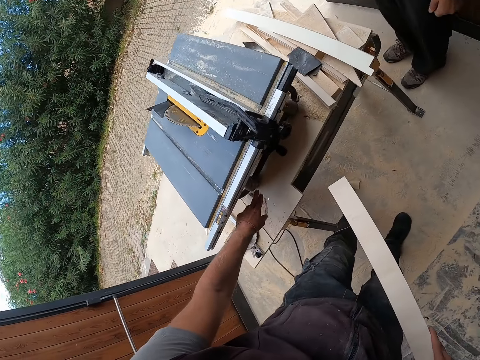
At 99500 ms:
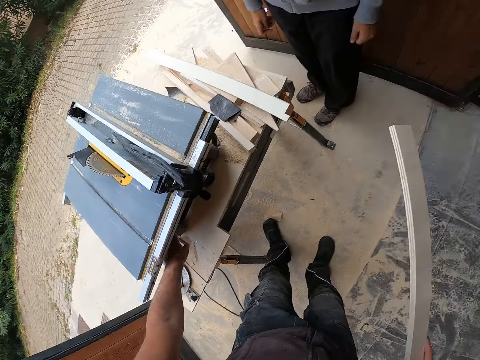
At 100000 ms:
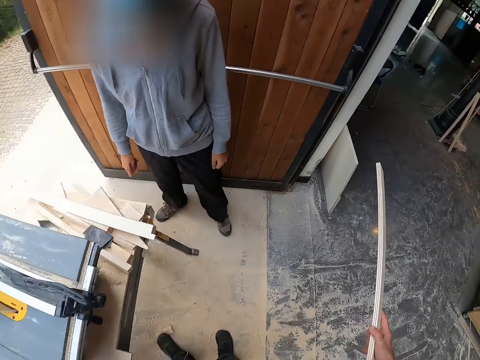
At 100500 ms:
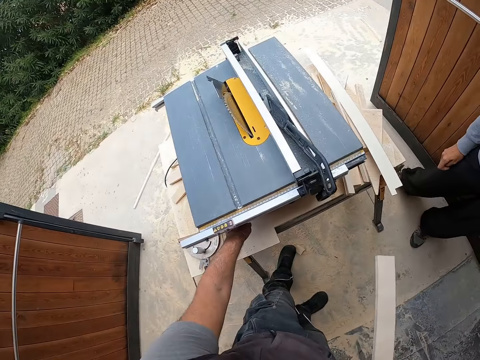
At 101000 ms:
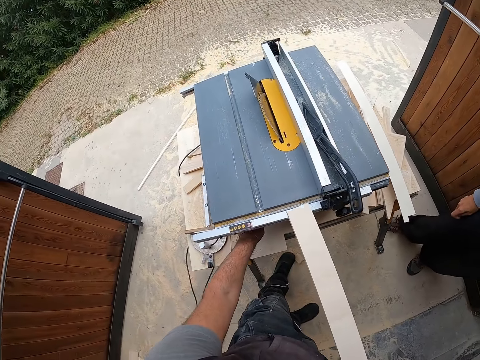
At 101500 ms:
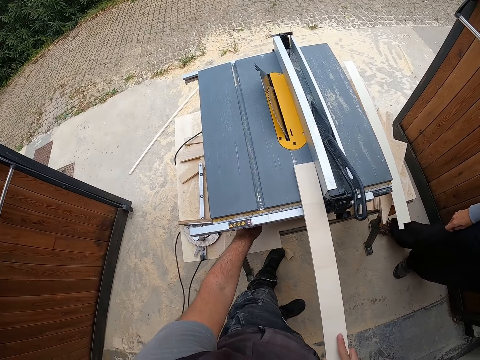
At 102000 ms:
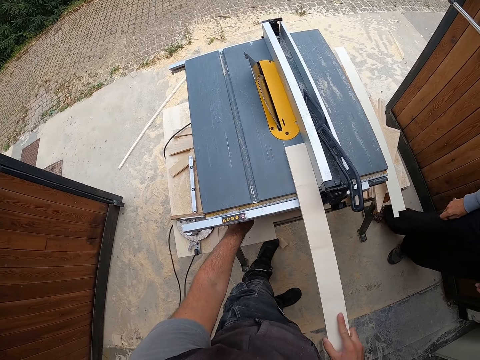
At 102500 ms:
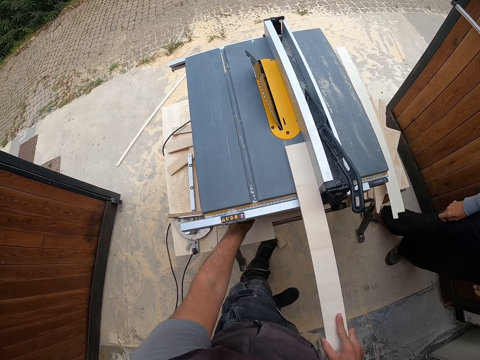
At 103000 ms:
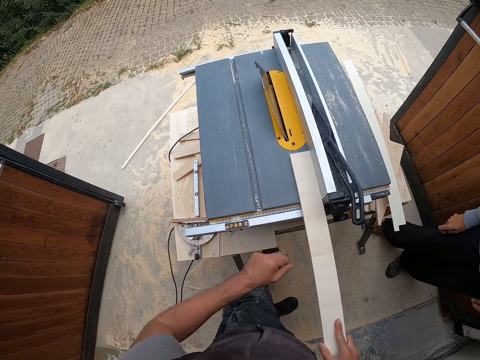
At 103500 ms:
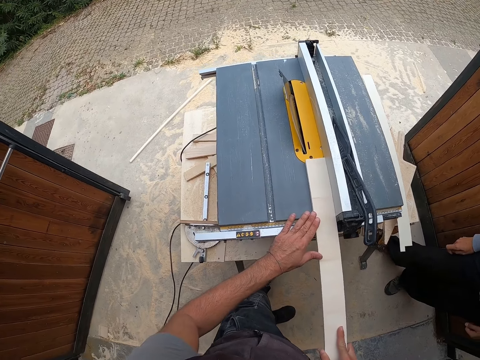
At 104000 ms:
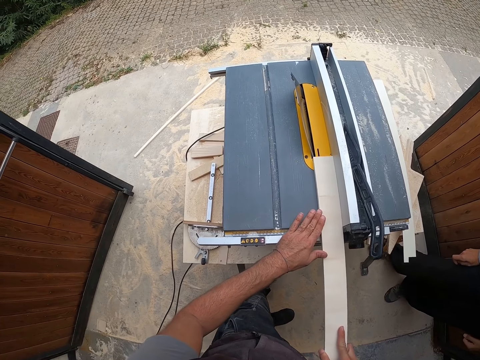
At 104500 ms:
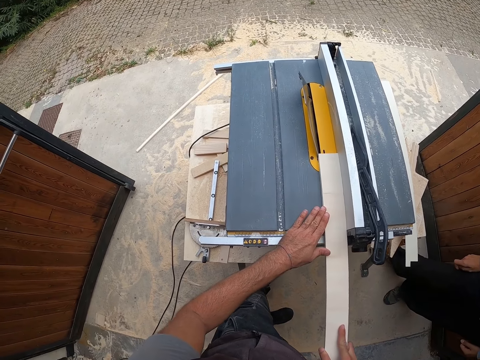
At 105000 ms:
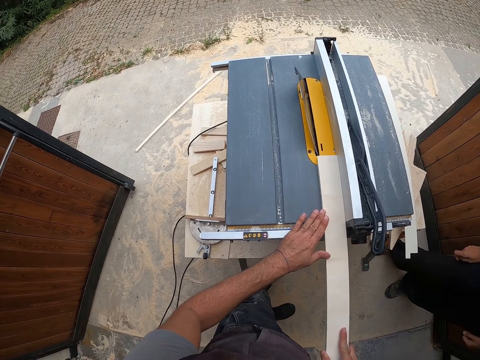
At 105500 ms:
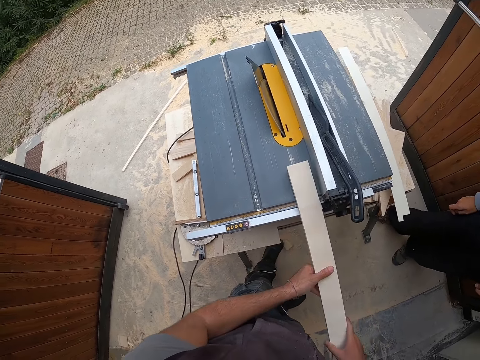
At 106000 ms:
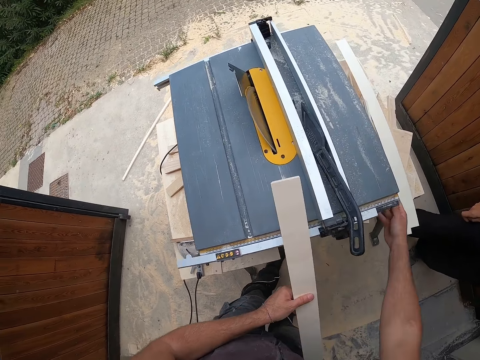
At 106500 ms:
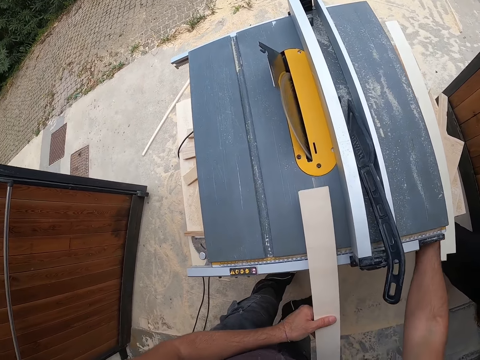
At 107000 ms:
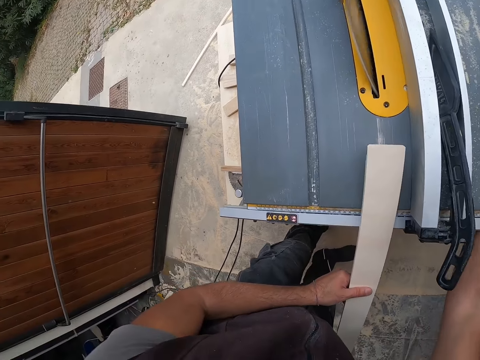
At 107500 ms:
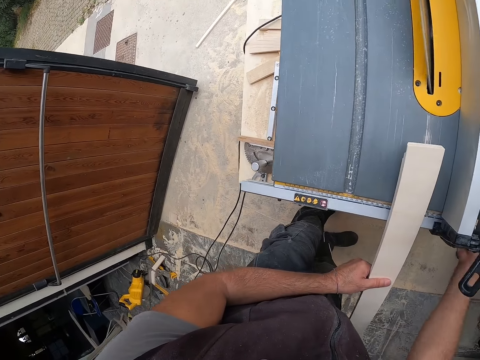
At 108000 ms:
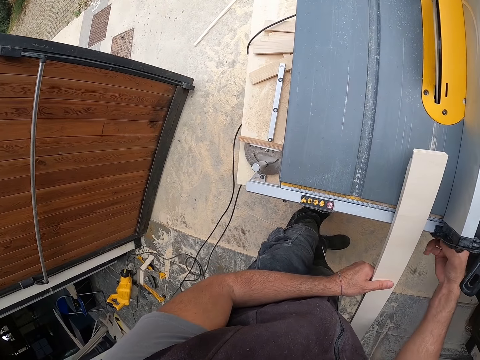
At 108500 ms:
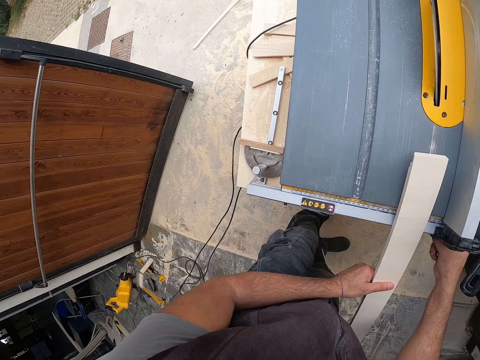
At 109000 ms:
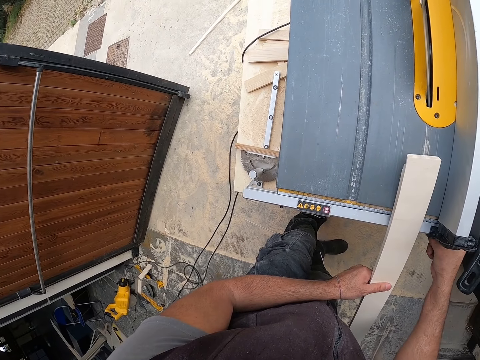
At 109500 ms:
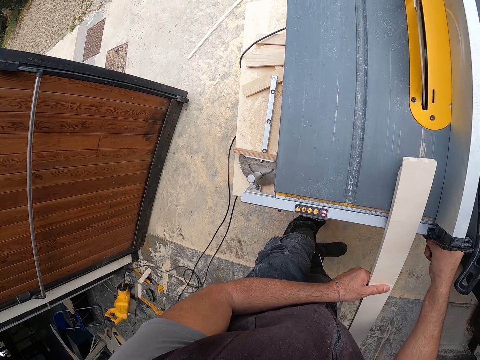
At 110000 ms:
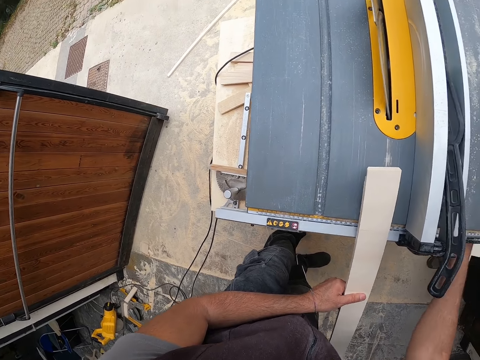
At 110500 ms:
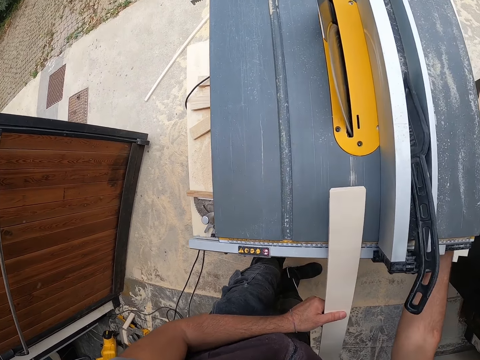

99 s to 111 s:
The camera wearer picks up the piece of wood on the table insert with his right hand. He switches on the table saw with his left hand. He places the piece of wood on the table insert with his right hand. He holds the wood with the left hand and moves the wood on the table saw. He picks up the piece of wood on the table insert with his left hand. He touches something with the right hand. He raises the blade with the adjustment handle with his right hand.

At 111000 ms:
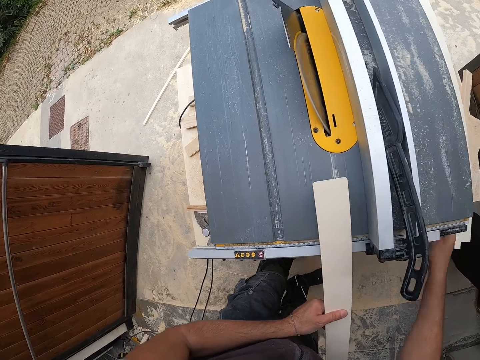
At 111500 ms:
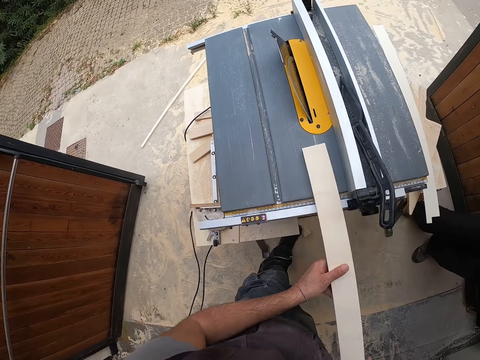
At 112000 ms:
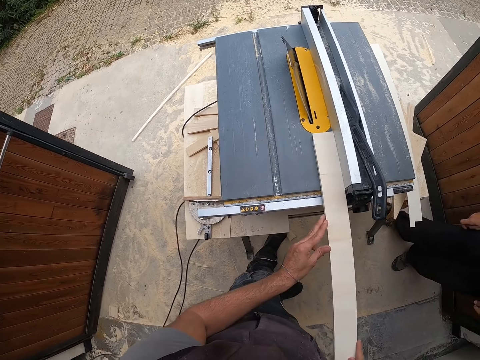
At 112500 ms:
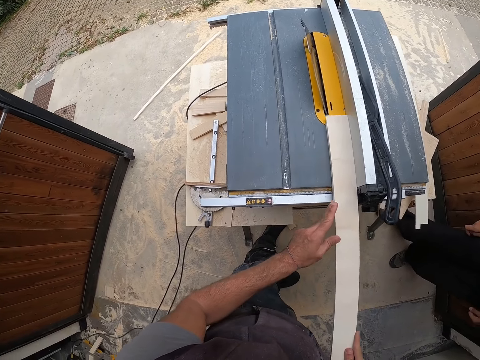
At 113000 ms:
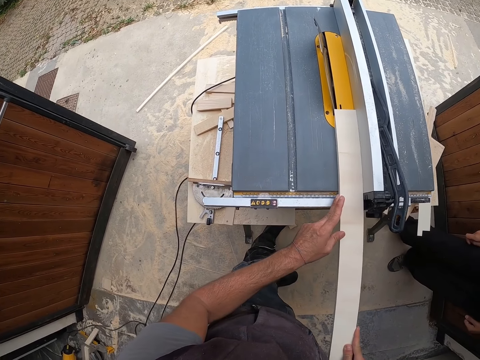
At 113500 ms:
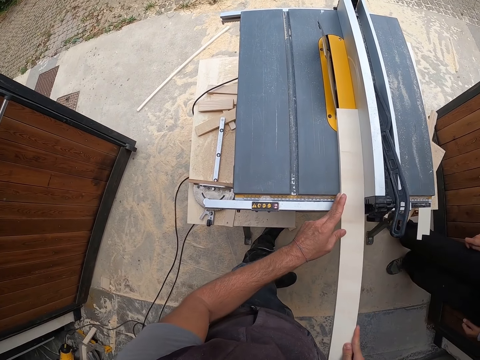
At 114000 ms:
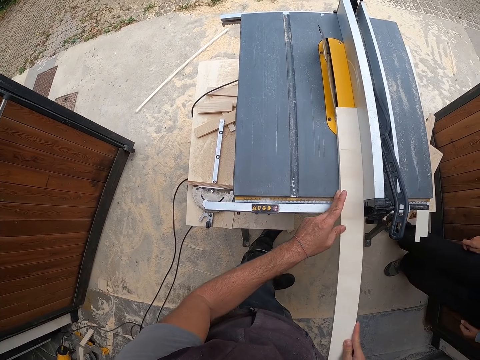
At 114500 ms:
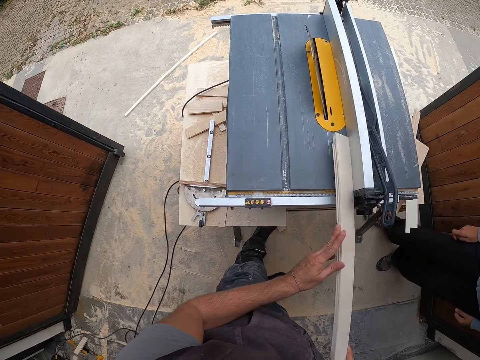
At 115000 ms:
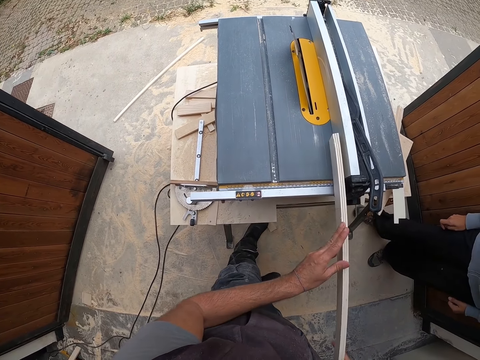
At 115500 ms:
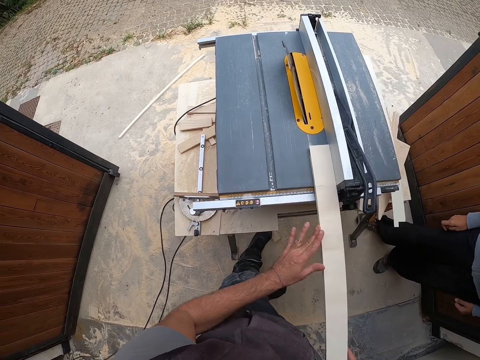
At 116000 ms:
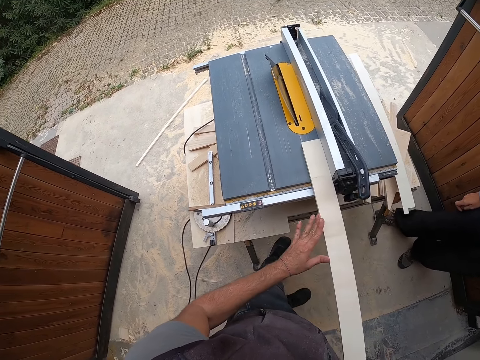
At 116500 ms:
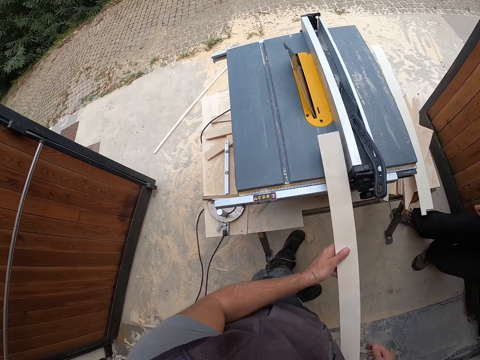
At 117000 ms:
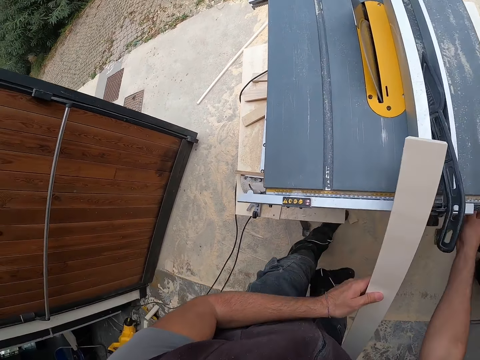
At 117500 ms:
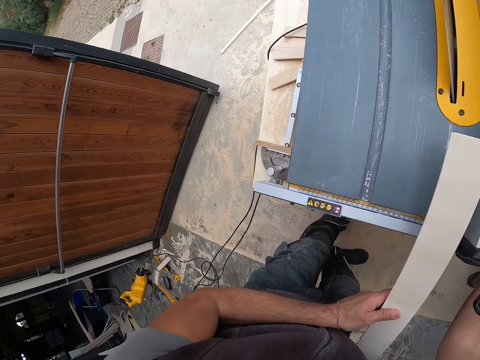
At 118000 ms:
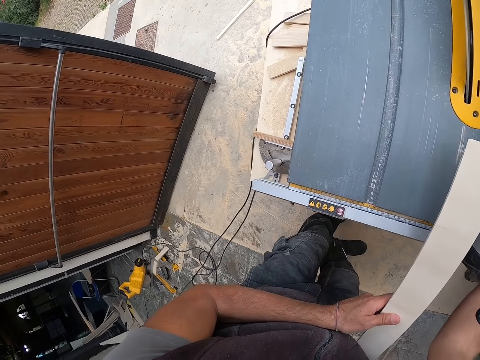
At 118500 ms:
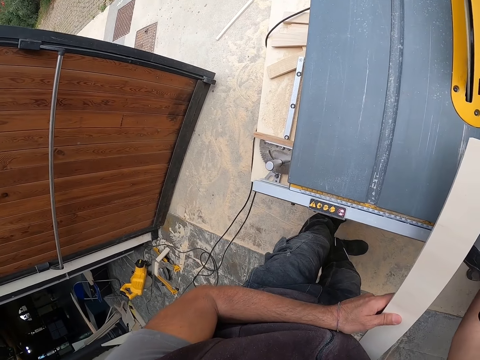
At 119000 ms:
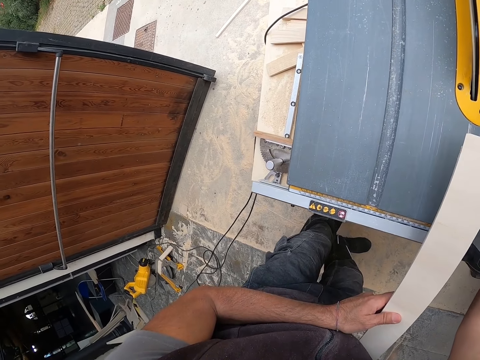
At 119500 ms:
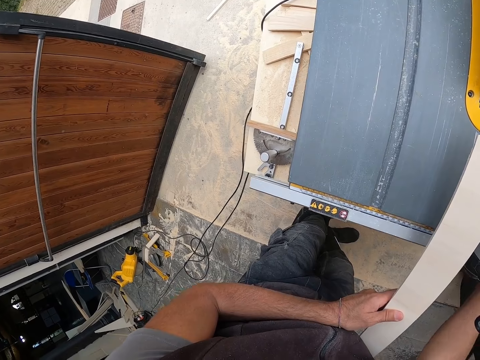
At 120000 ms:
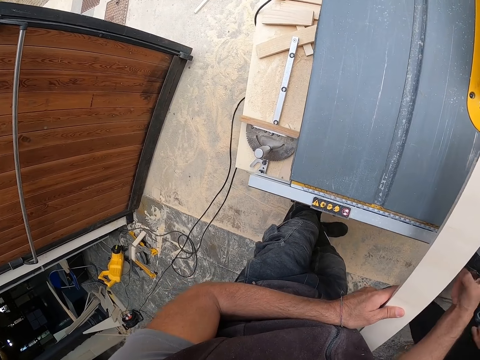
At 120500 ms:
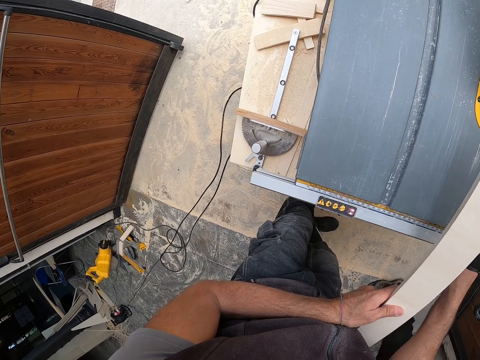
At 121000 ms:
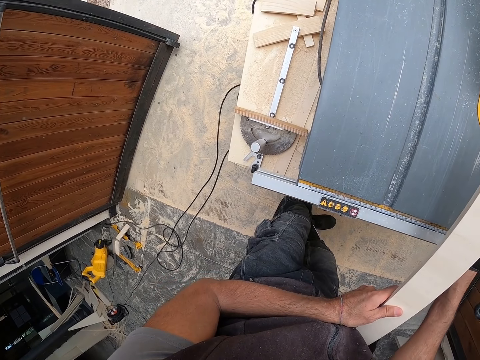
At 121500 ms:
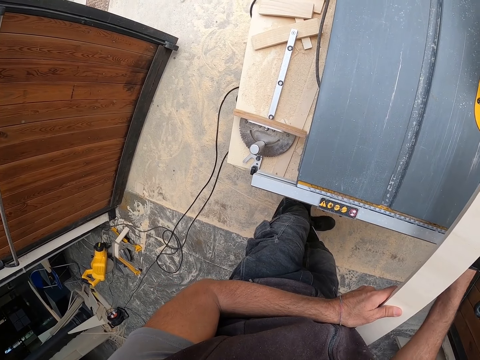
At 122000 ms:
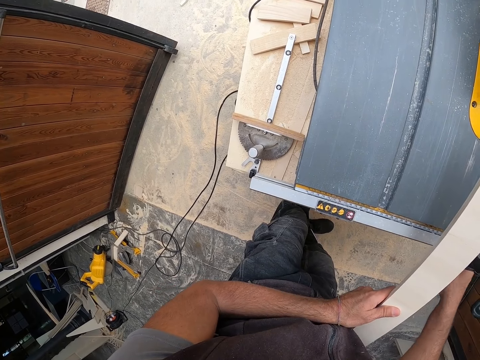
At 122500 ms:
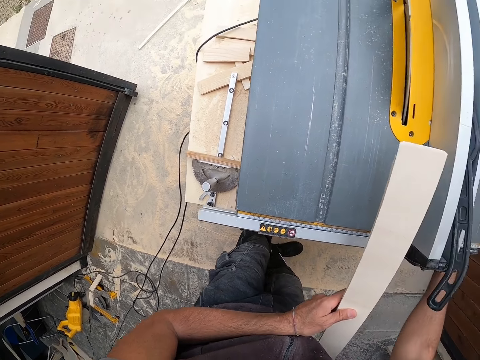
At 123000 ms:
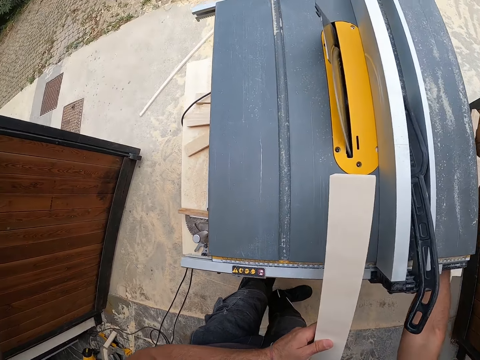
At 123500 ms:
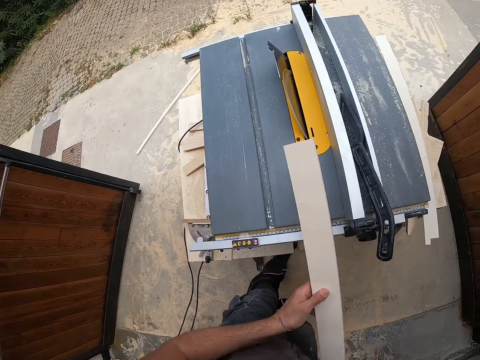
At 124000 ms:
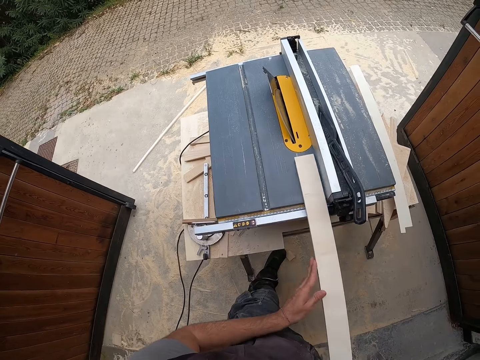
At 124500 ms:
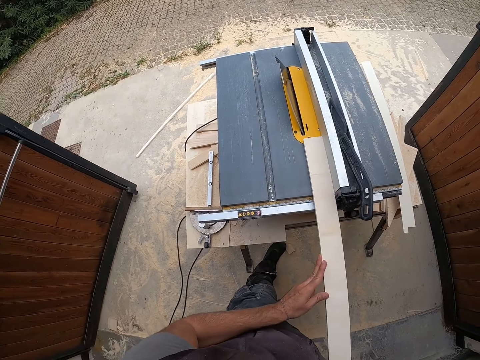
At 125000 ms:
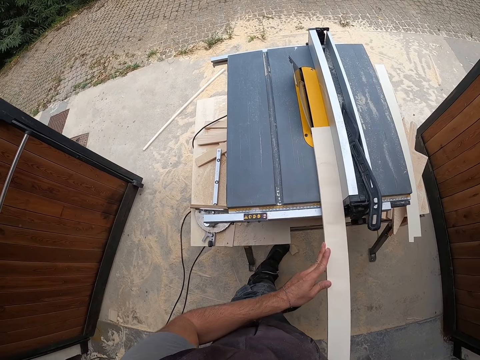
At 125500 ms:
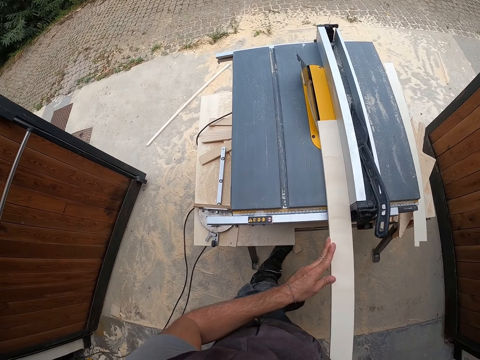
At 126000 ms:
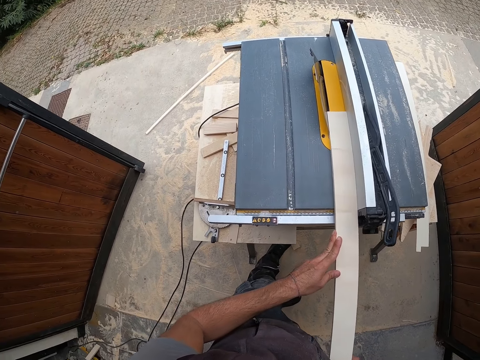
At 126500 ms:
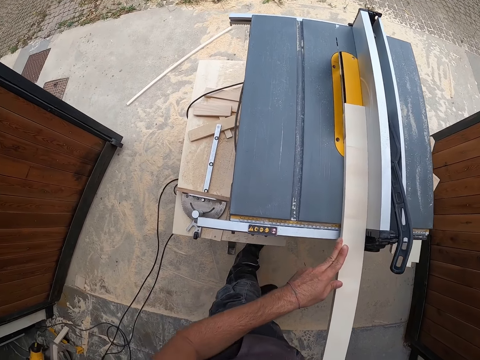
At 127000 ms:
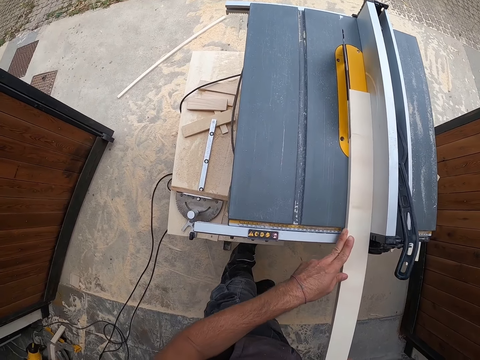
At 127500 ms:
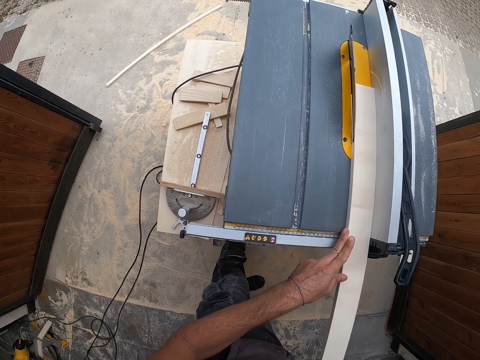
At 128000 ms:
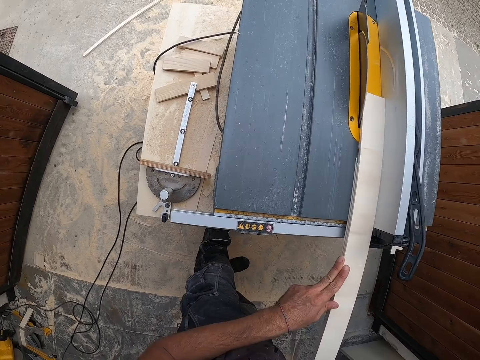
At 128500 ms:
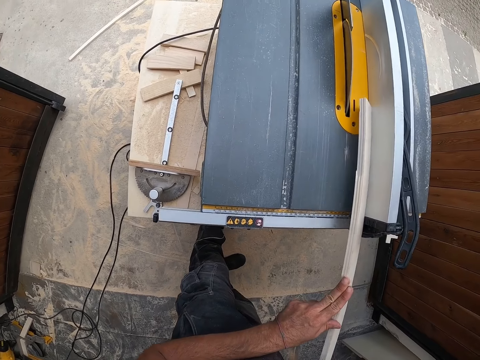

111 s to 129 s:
The camera wearer places the piece of wood on the table top with both hands. He holds the wood with the right hand and moves the wood on the table saw. He stares at the wood. He picks up the piece of wood on the table top with his left hand. He touches something with the right hand. He raises the blade with the adjustment handle with his right hand. He holds the wood with the right hand. He places the piece of wood on the table top with both hands. He moves the wood on the table saw. He cuts the piece of wood with the blade with both hands.
